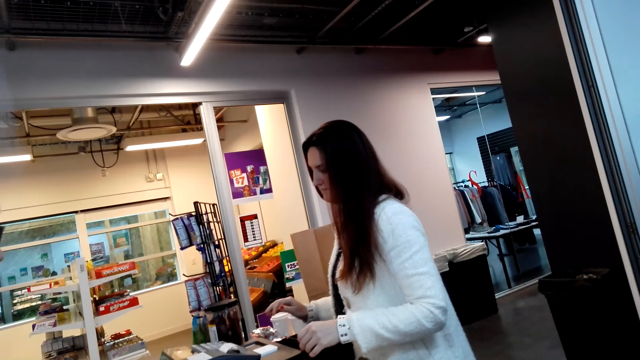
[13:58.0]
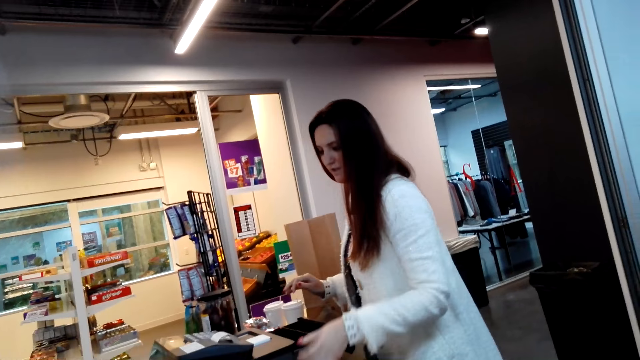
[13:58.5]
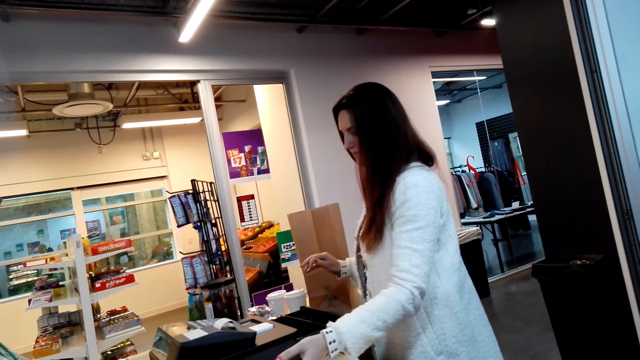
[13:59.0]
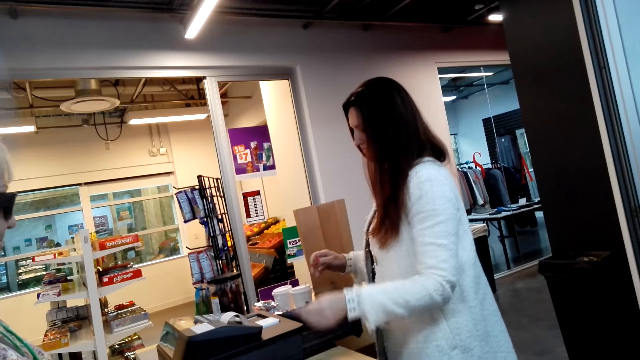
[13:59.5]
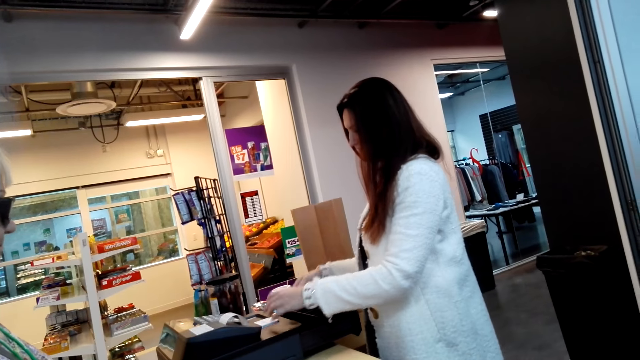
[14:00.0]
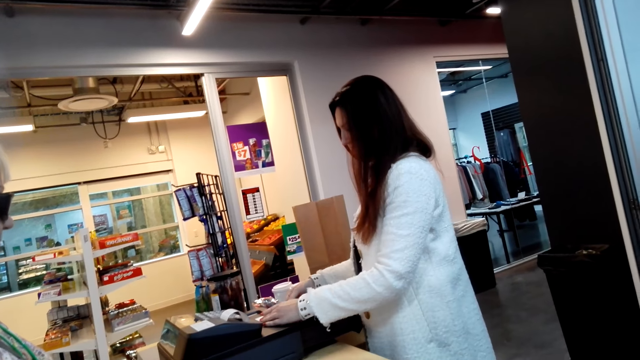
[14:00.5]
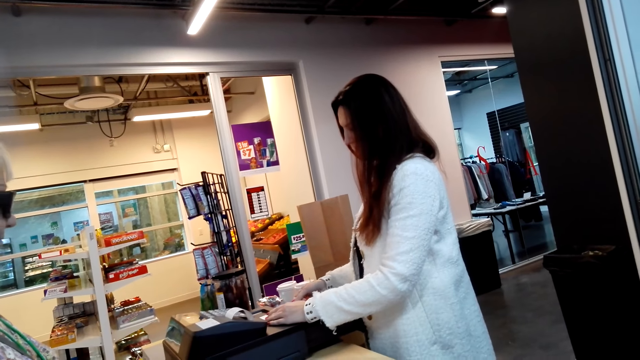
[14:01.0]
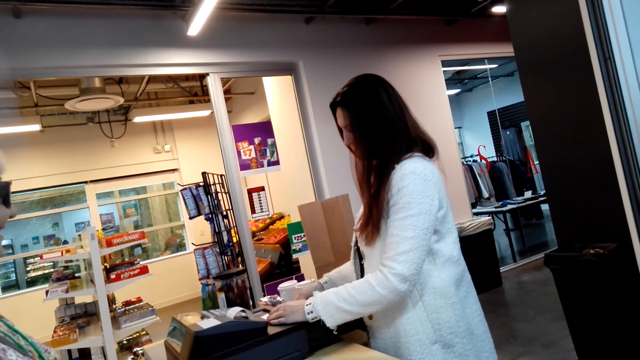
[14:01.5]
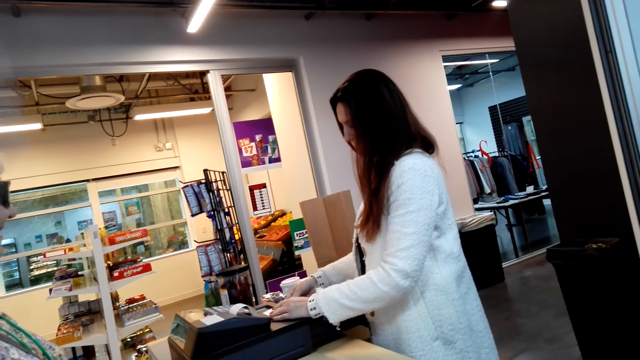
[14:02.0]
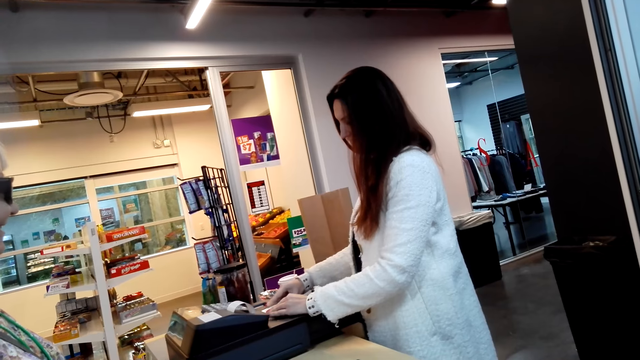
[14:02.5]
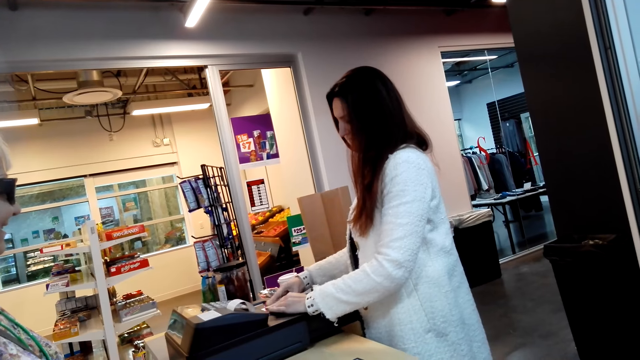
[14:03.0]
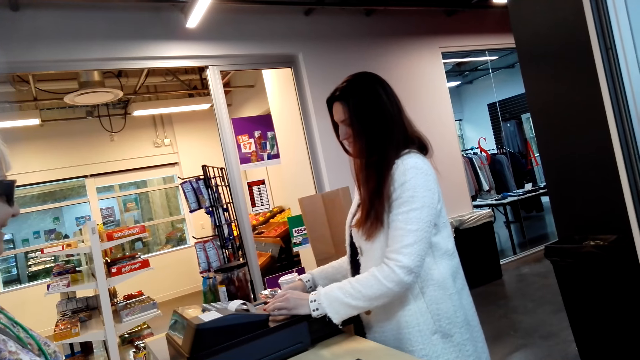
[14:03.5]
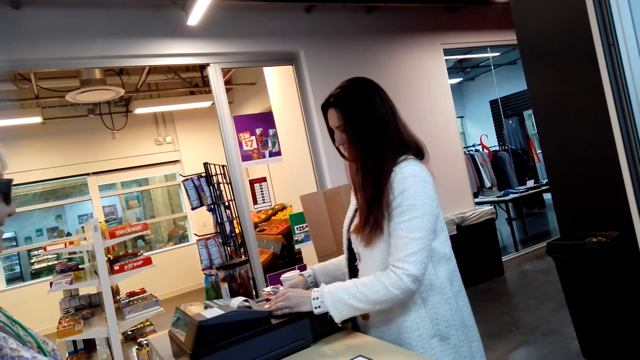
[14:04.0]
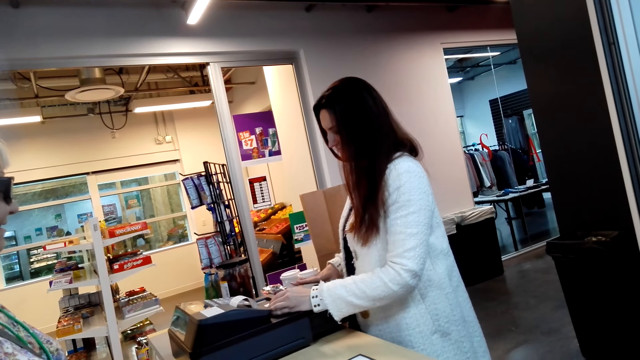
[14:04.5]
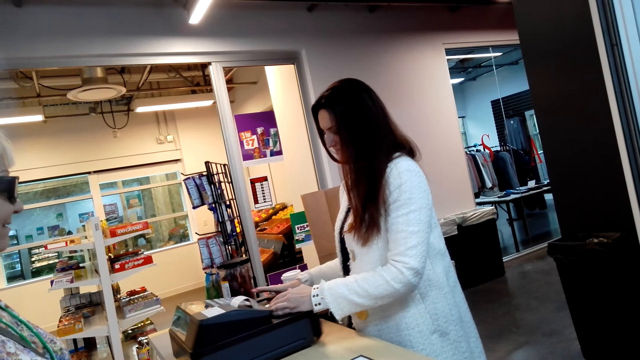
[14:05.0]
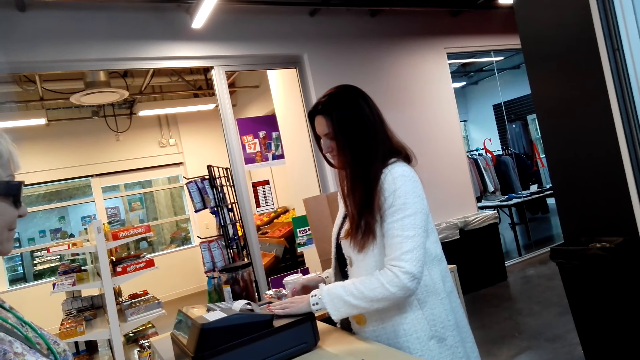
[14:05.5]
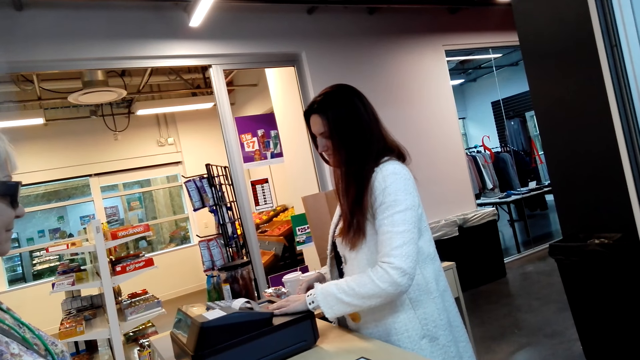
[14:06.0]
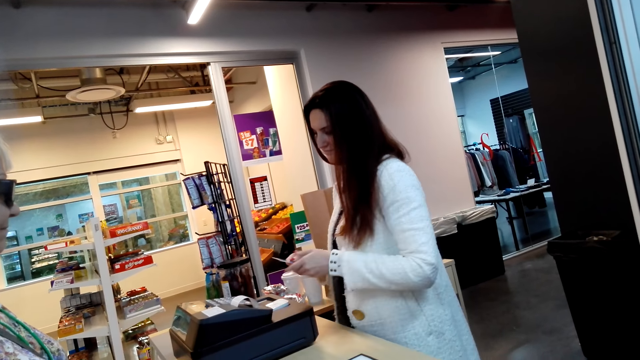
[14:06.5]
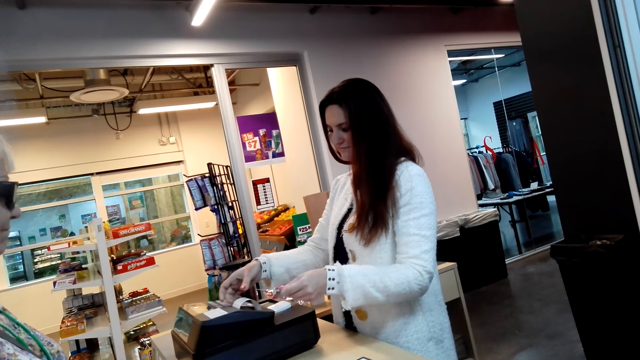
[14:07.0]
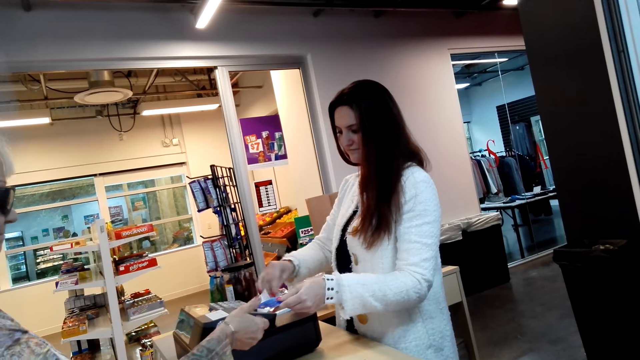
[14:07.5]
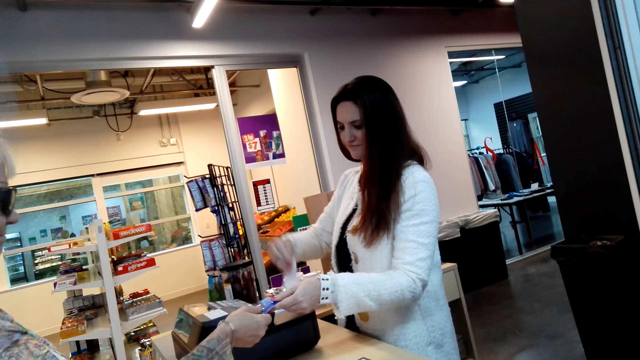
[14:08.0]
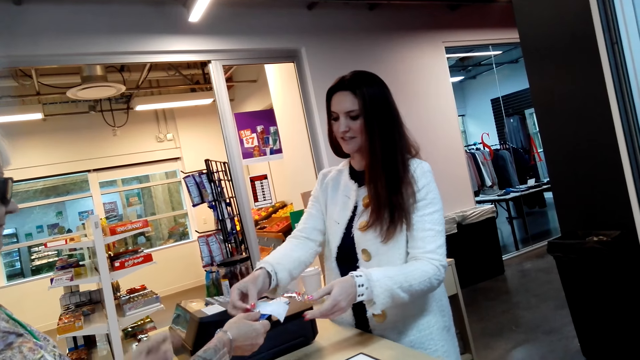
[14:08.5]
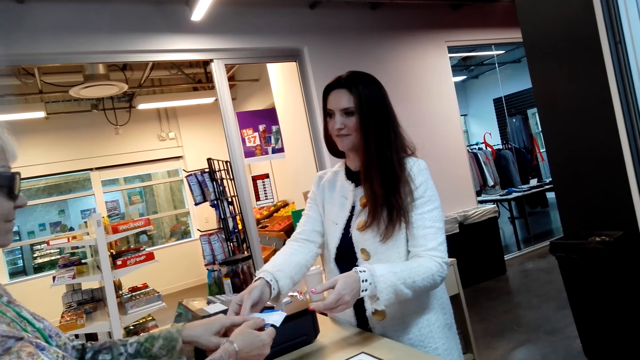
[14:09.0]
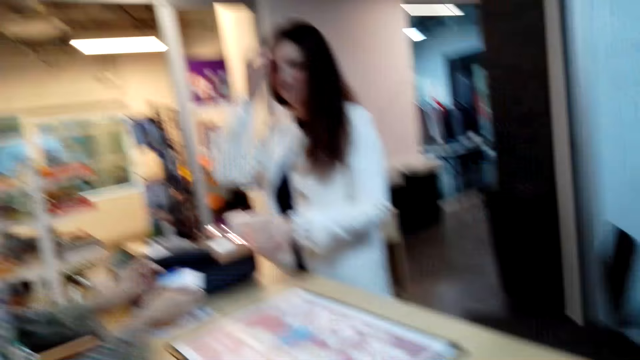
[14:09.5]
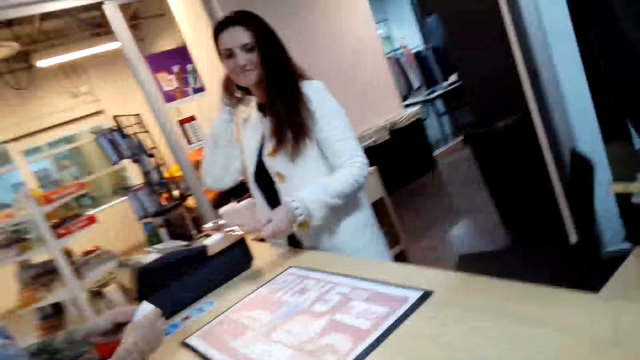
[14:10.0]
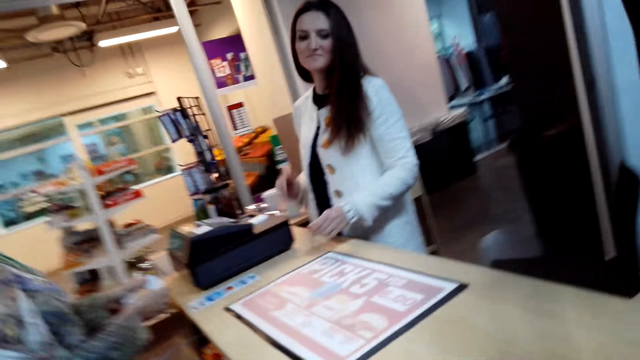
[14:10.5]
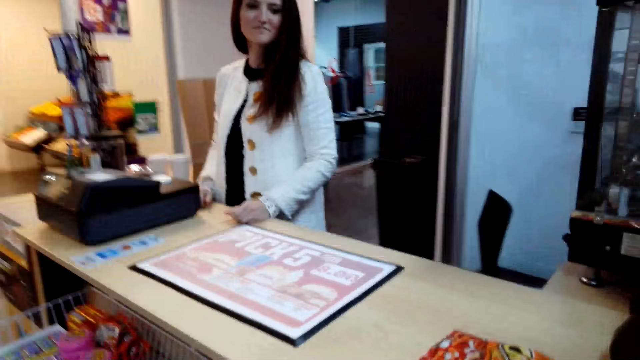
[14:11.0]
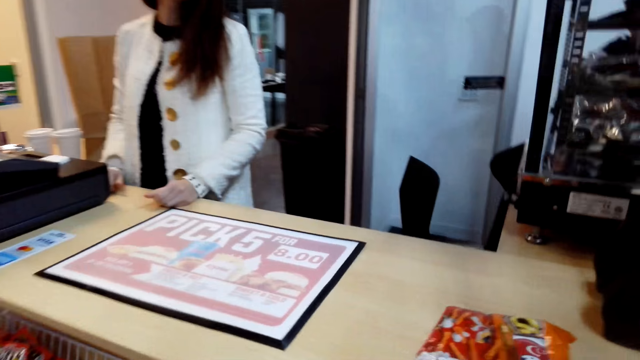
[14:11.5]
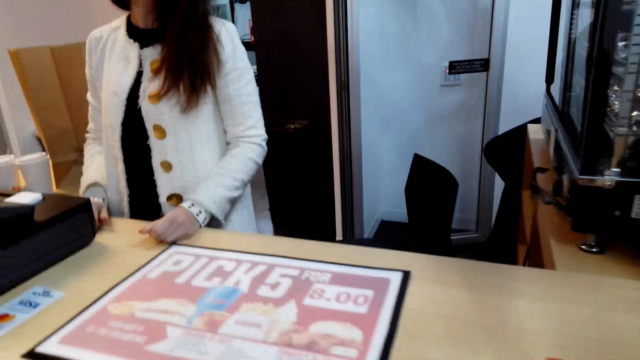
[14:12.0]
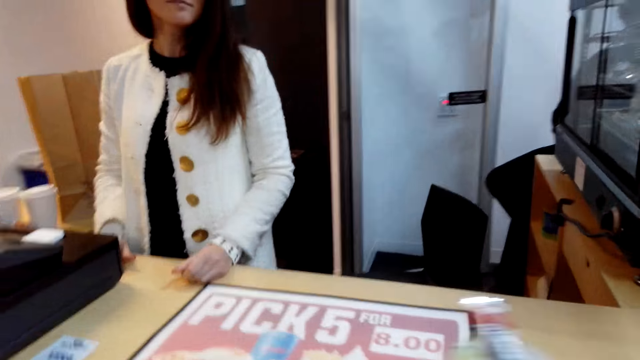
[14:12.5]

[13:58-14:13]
A cashier presses a machine. The cashier collects a credit card from a woman. The cashier holds the machine, inserts the card in the machine, closes the machine's drawer, and pulls out the card. The woman takes the card from the cashier. The woman lifts a receipt. The cashier hands the woman the card. The cashier gives the woman the receipt. The camera wearer looks around.

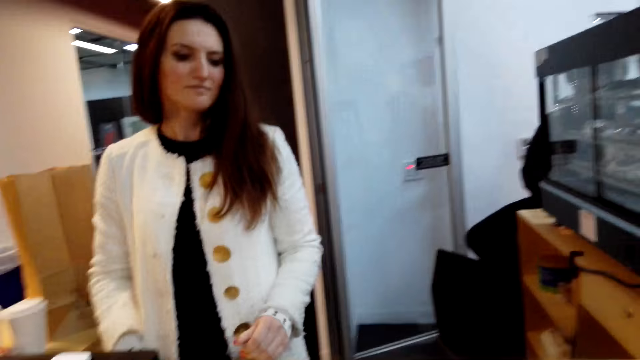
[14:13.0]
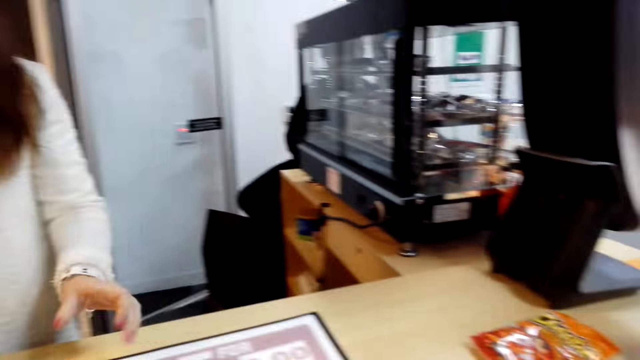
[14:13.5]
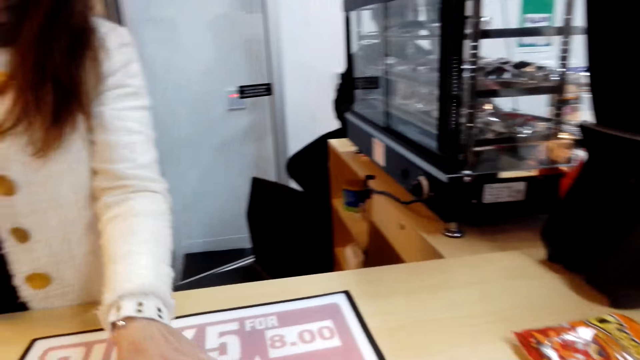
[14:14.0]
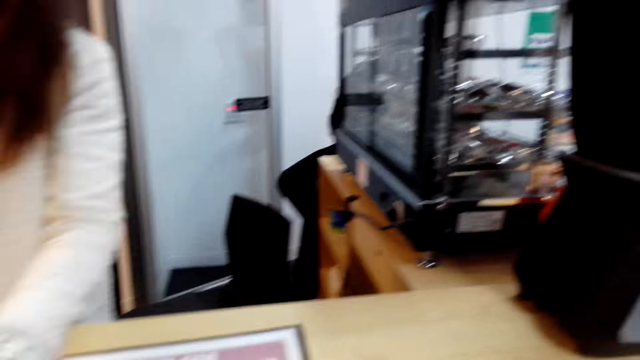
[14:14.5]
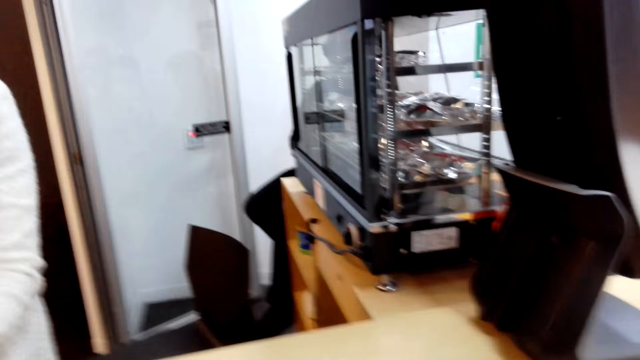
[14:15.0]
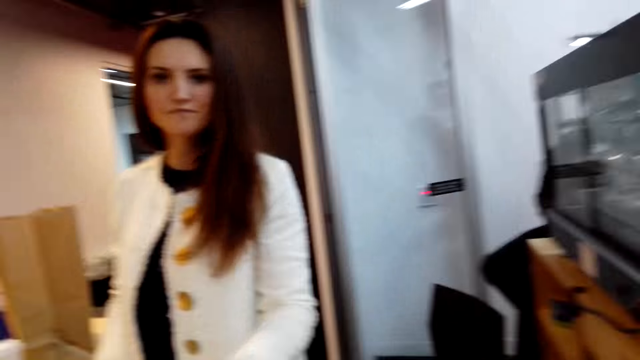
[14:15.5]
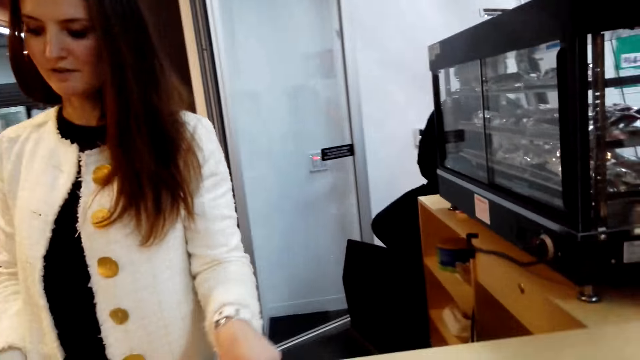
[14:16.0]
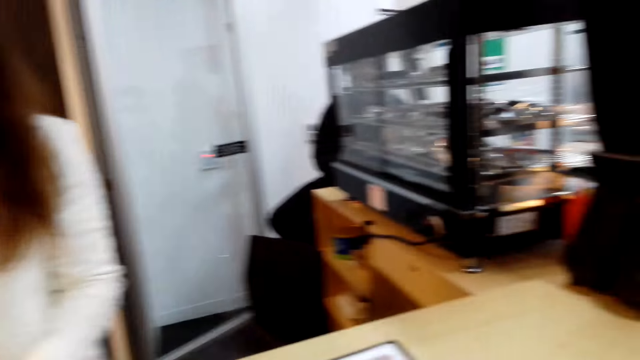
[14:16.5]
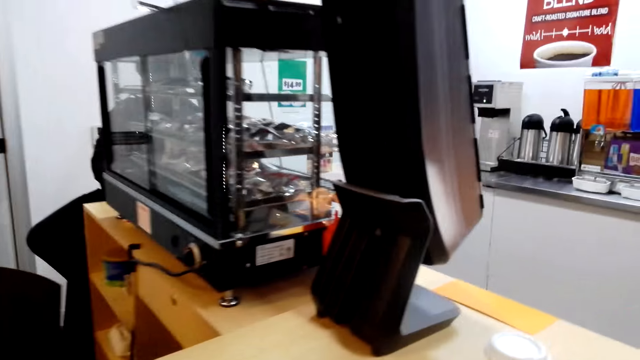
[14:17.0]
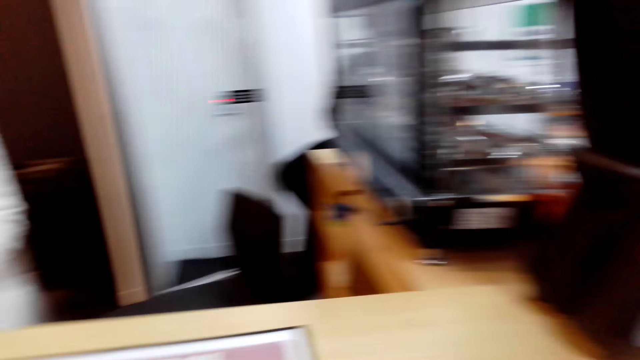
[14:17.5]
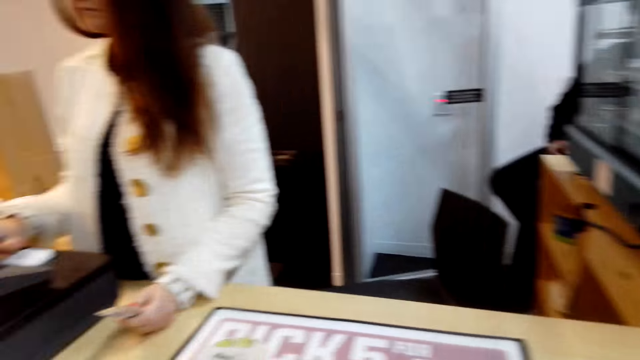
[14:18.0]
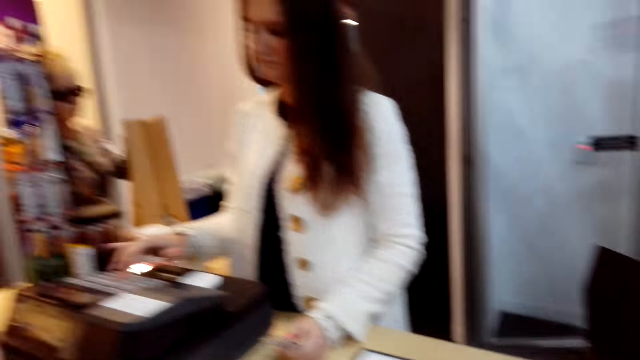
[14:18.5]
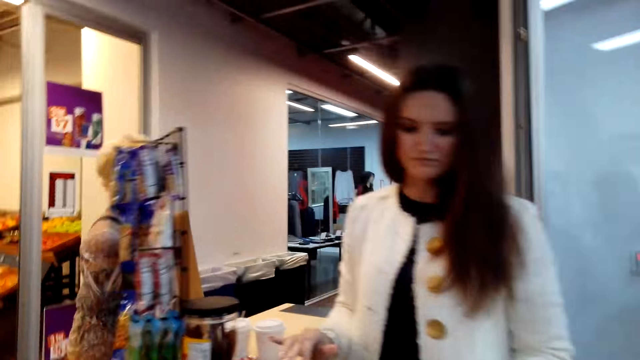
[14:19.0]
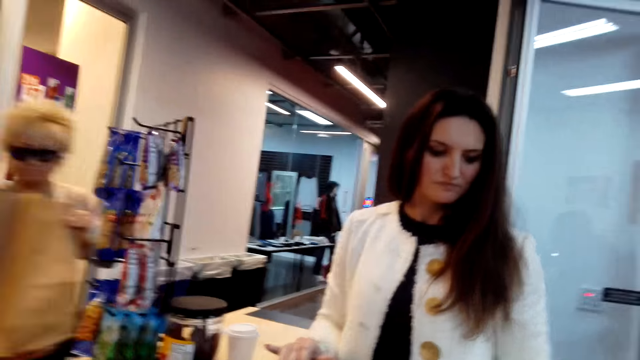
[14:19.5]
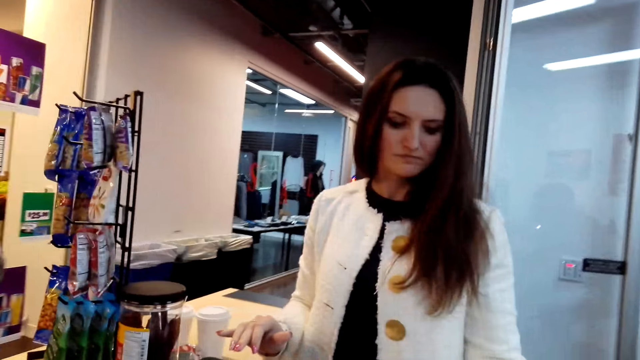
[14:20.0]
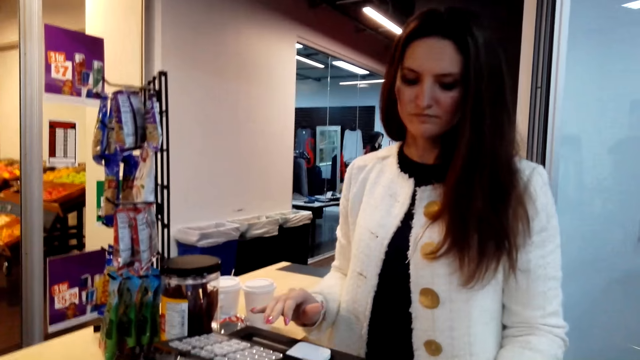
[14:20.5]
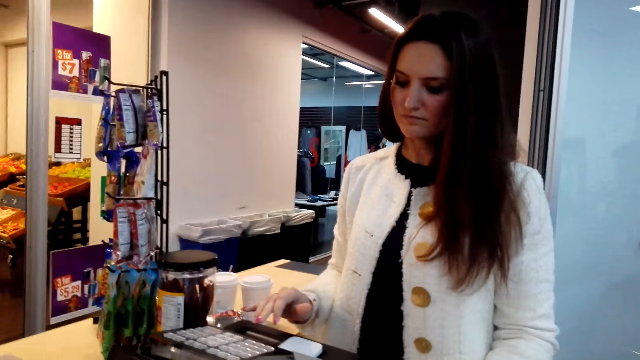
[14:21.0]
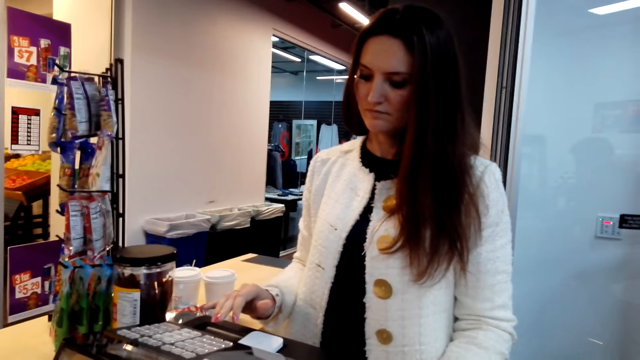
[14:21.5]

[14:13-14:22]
The camera wearer pushes something on the counter. The cashier puts a hand on the table and collects something. The camera wearer looks around. The woman collects the carrier bag. The camera wearer looks at the cashier.
